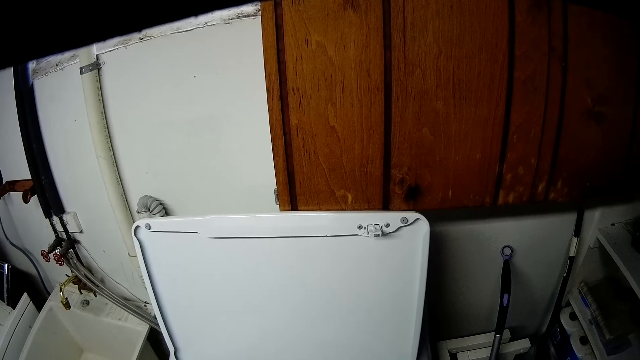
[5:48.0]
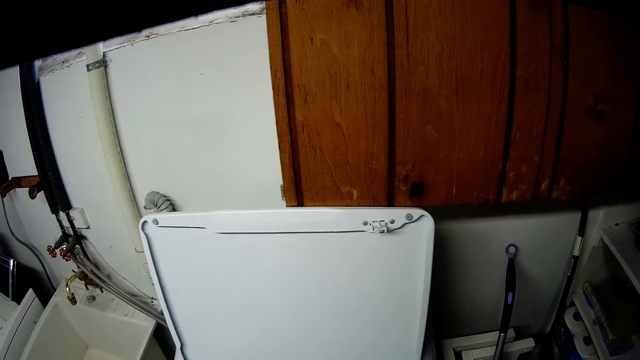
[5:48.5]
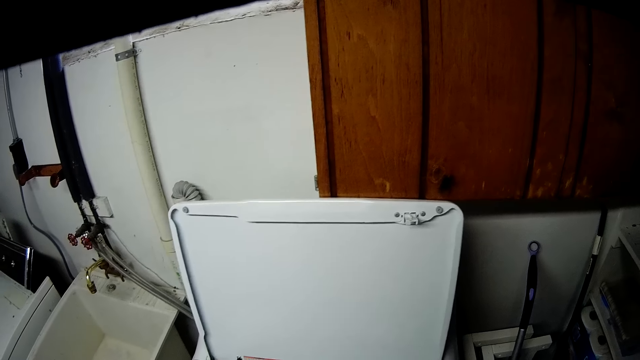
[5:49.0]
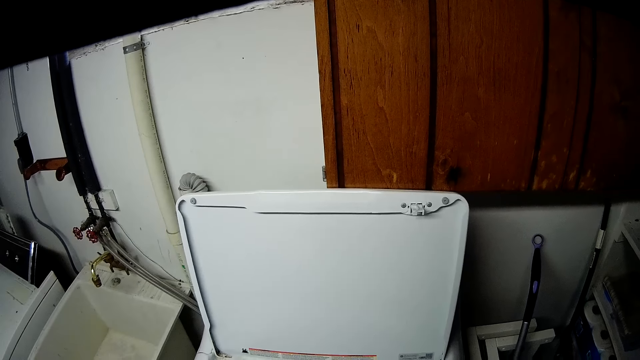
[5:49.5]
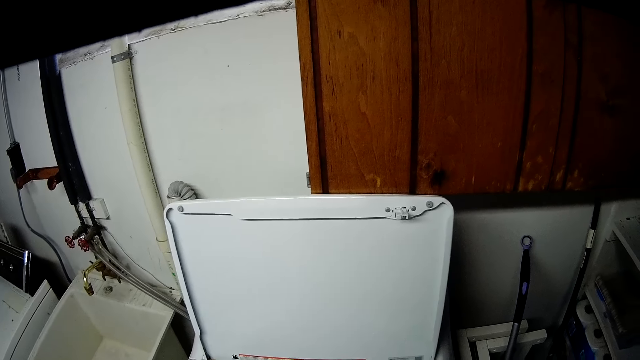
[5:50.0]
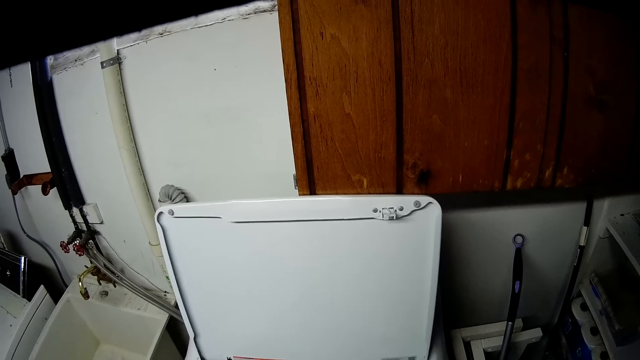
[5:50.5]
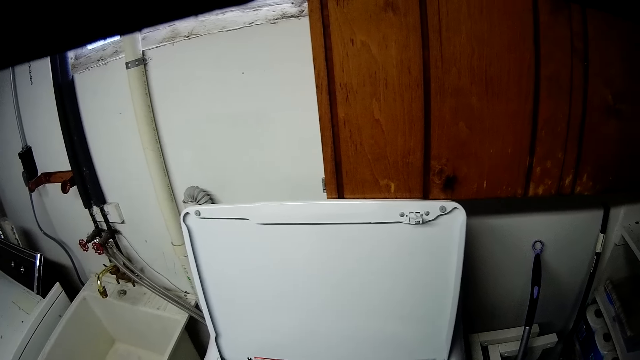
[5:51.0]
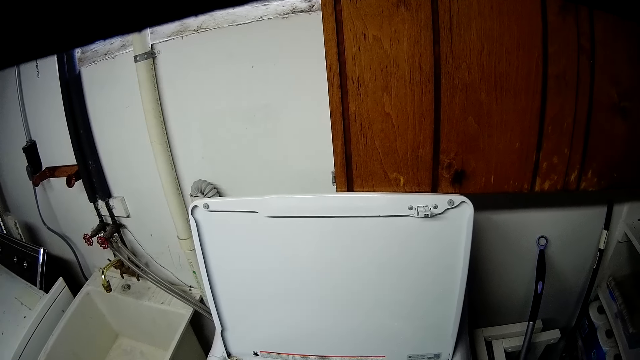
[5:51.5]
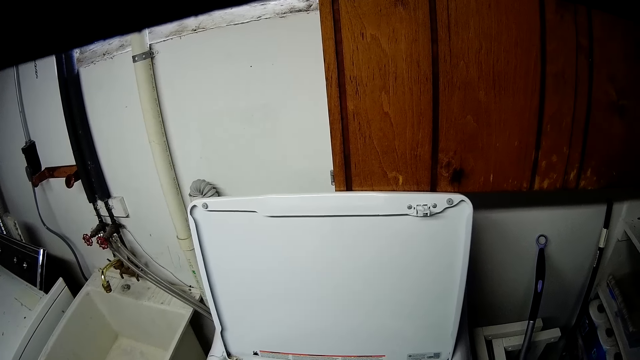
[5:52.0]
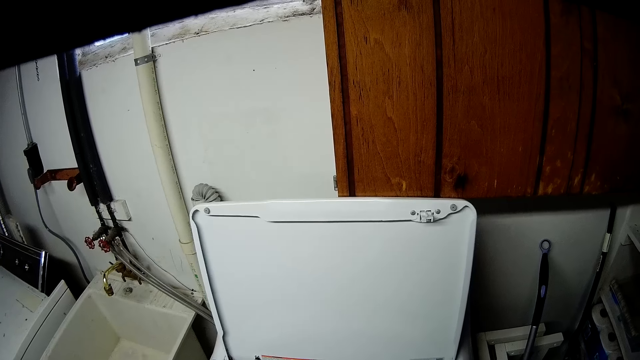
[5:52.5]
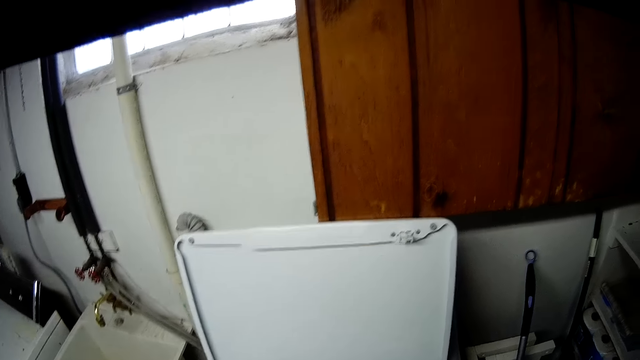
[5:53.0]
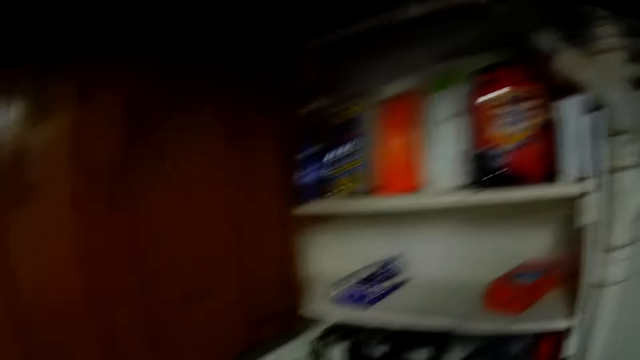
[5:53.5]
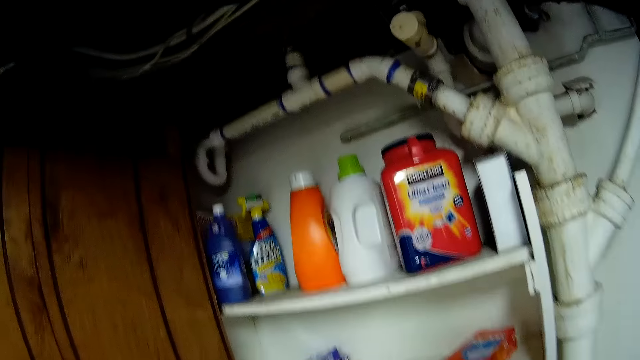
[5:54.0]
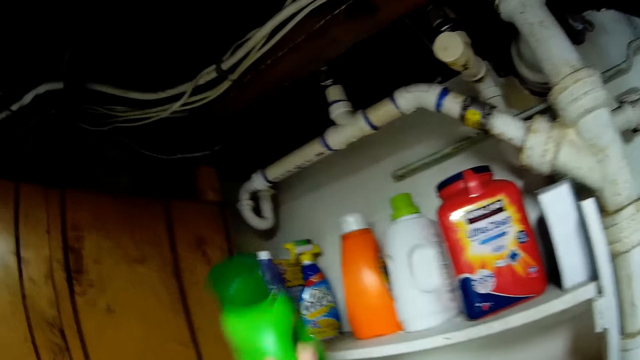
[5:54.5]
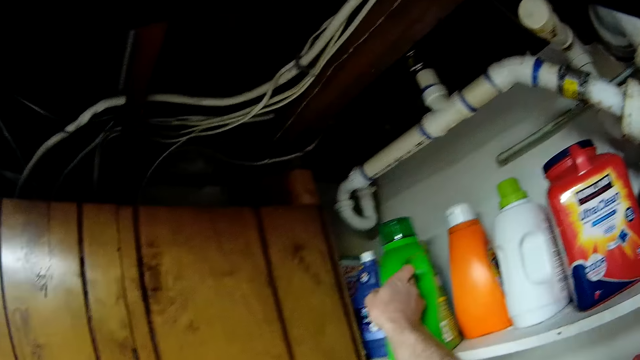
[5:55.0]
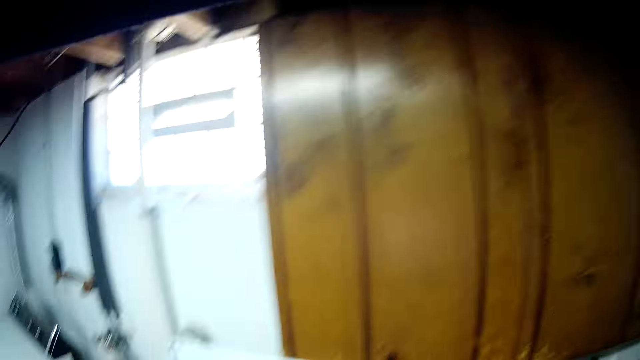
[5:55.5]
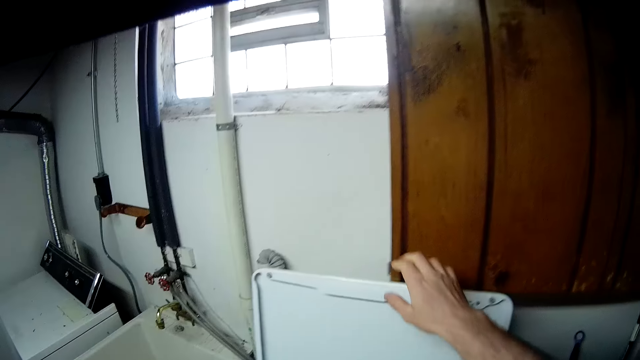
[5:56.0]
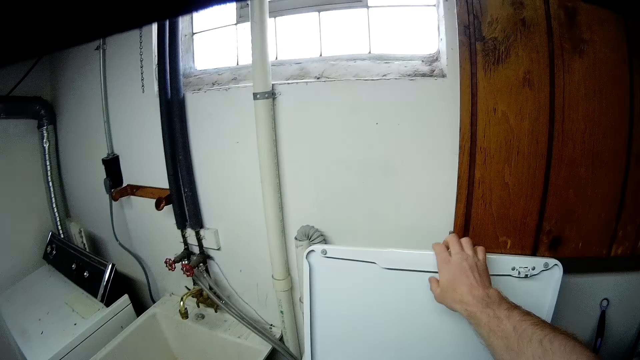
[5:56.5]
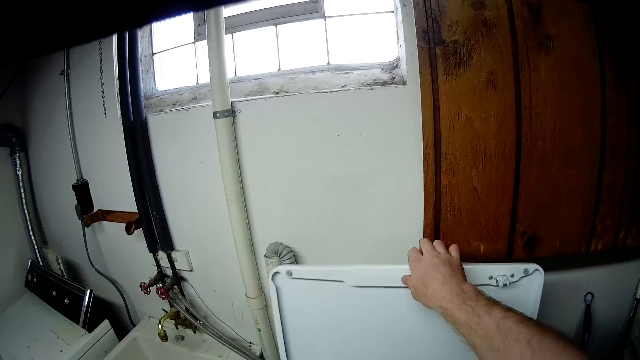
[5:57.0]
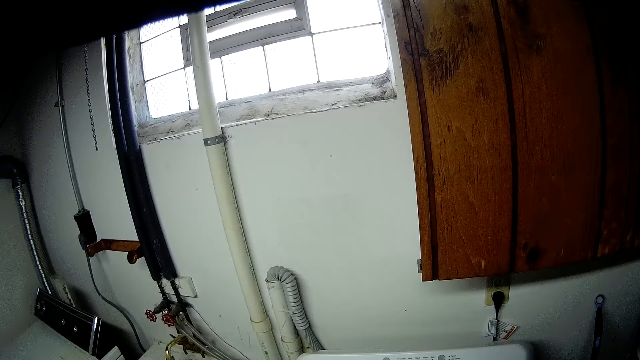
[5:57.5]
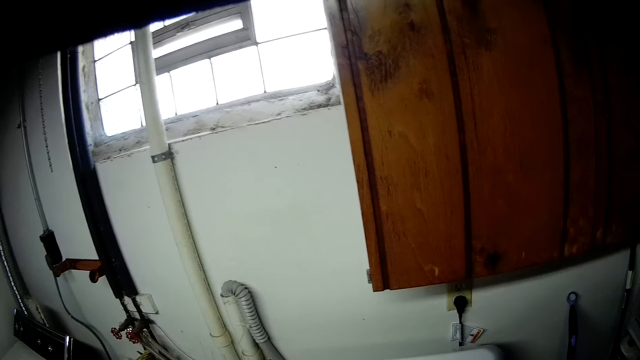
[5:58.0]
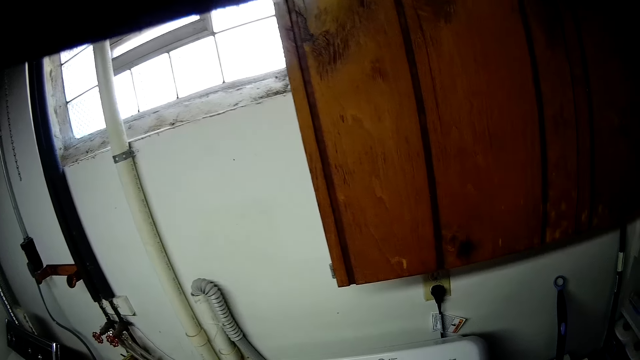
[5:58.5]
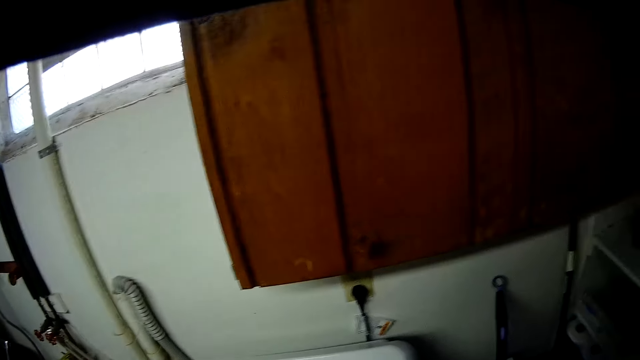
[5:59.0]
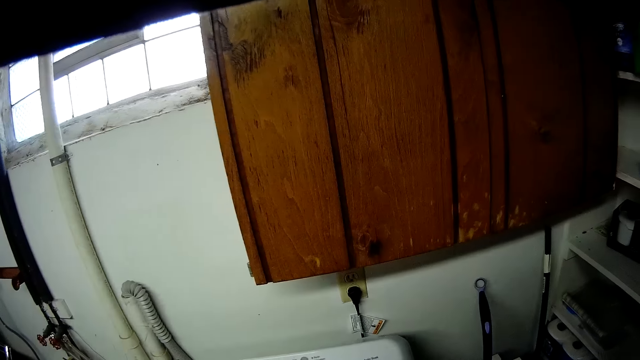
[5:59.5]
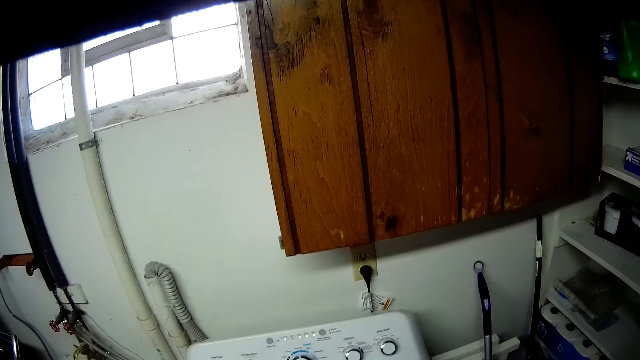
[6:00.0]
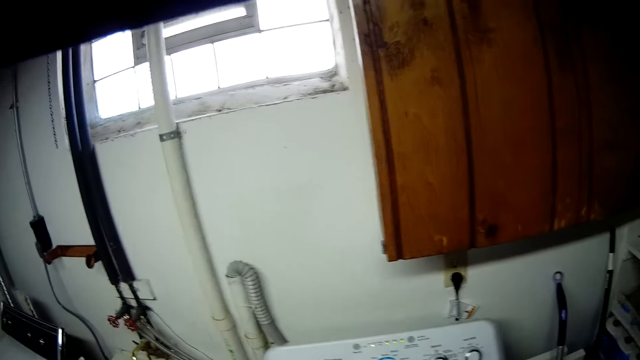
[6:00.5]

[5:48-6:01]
The camera wearer places the soap container on the shelf. They close the washing machine.

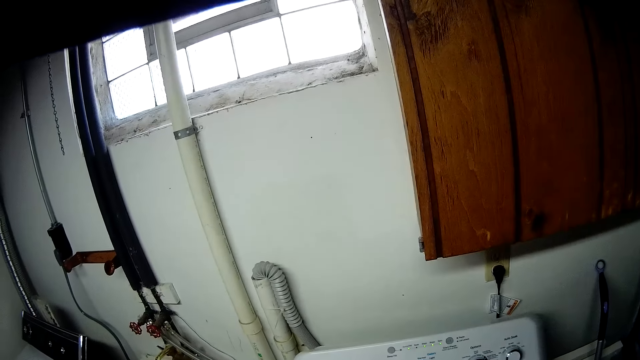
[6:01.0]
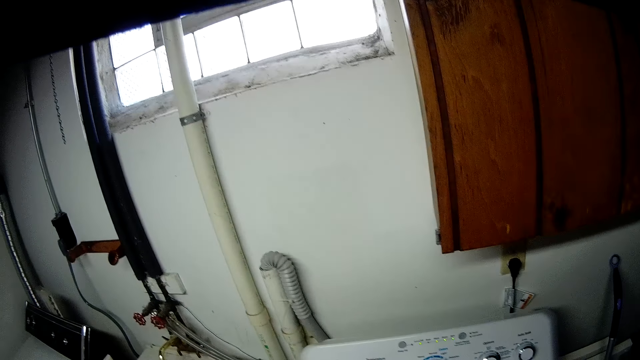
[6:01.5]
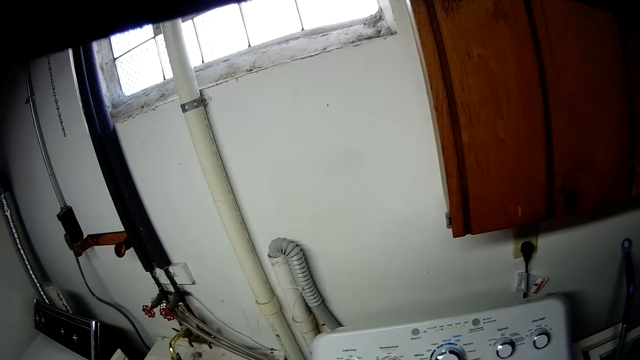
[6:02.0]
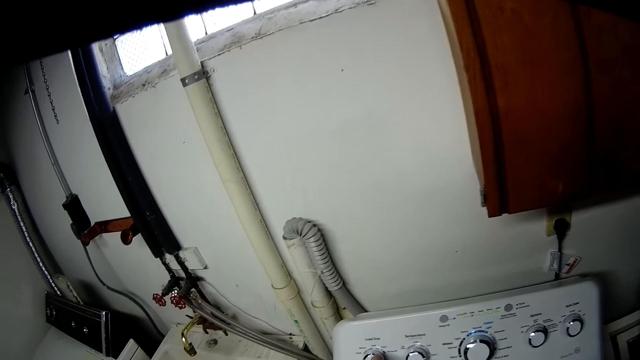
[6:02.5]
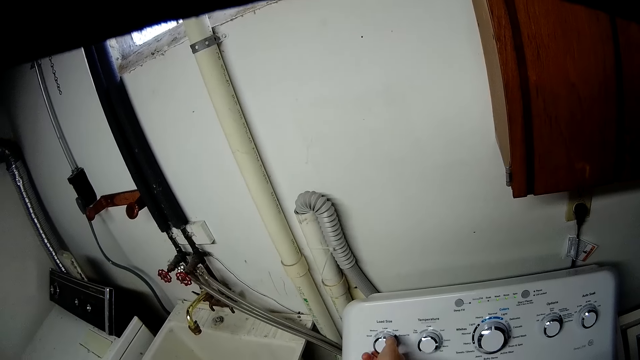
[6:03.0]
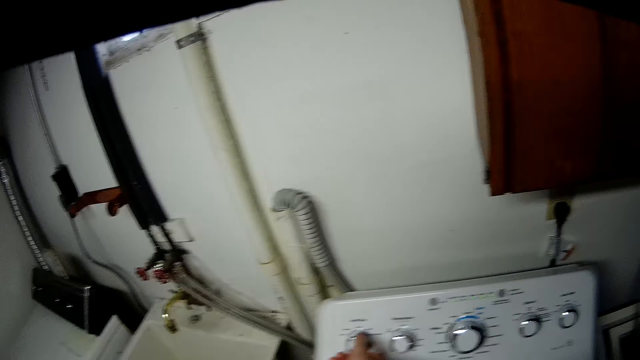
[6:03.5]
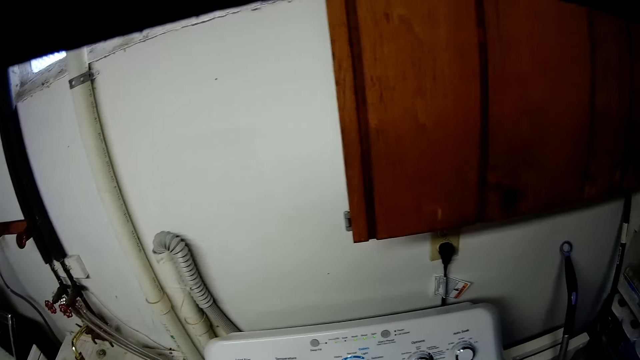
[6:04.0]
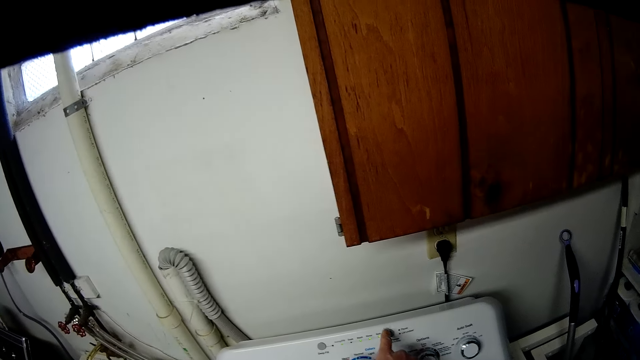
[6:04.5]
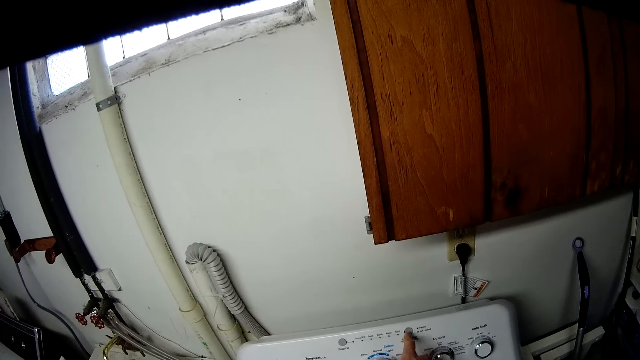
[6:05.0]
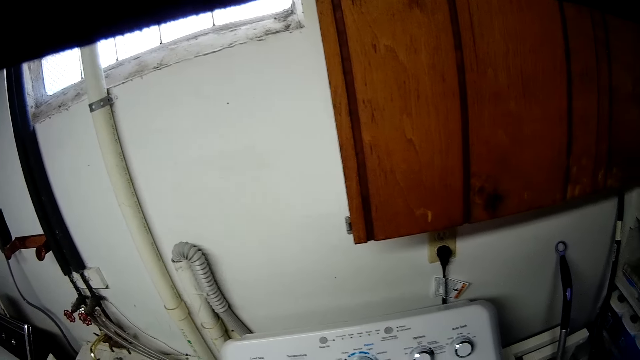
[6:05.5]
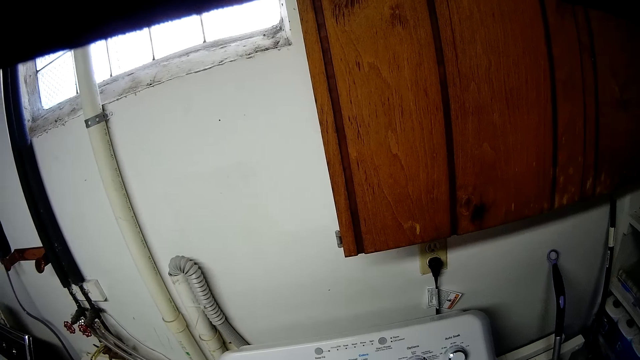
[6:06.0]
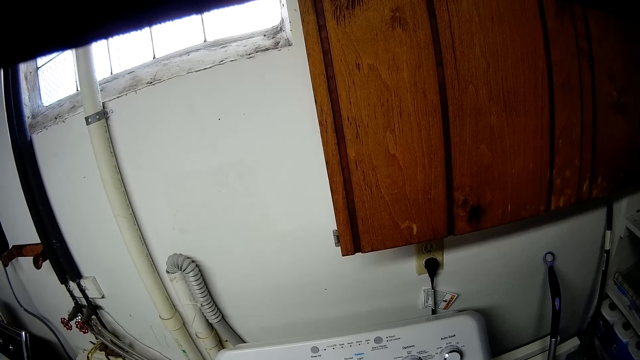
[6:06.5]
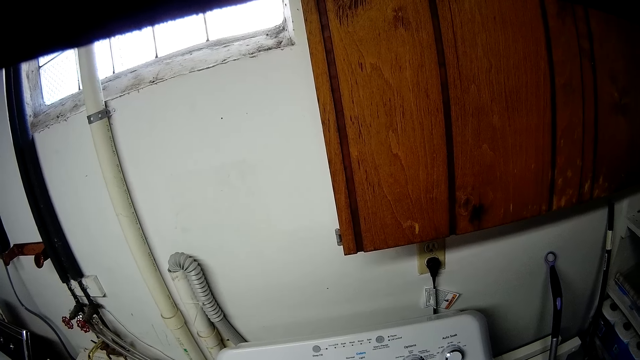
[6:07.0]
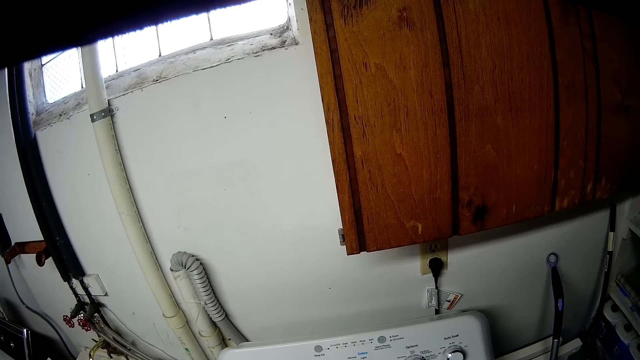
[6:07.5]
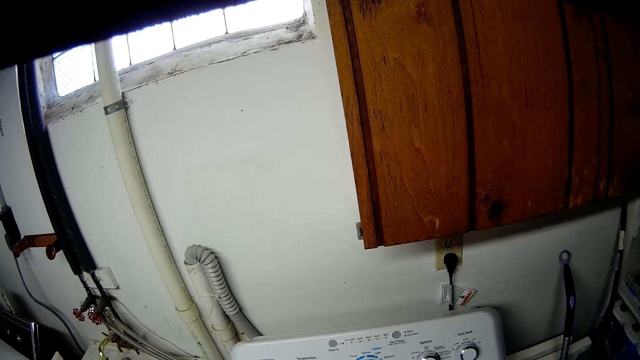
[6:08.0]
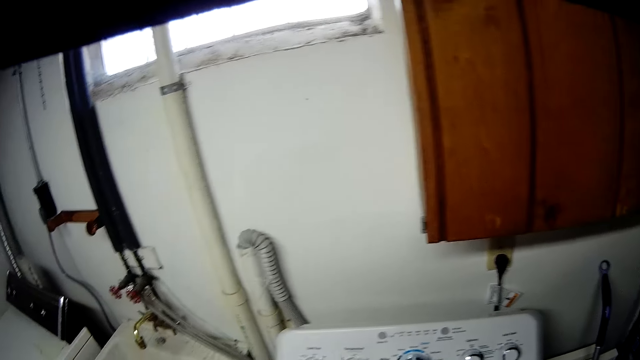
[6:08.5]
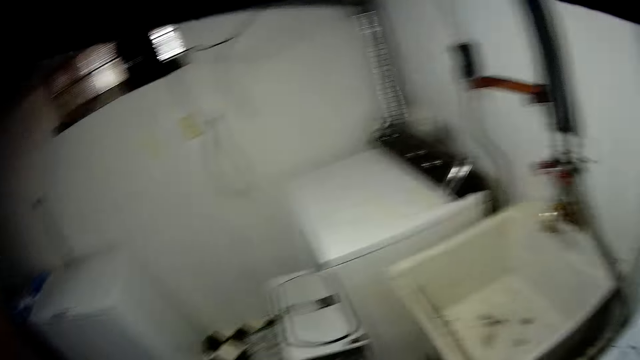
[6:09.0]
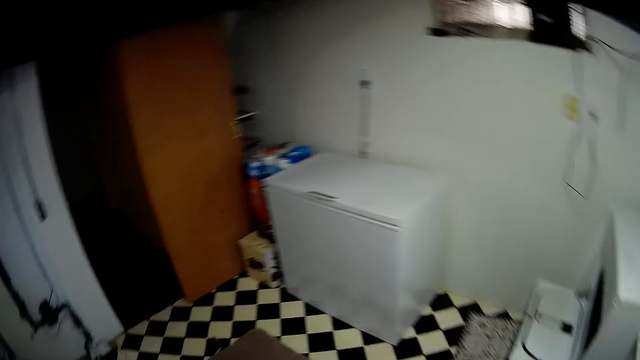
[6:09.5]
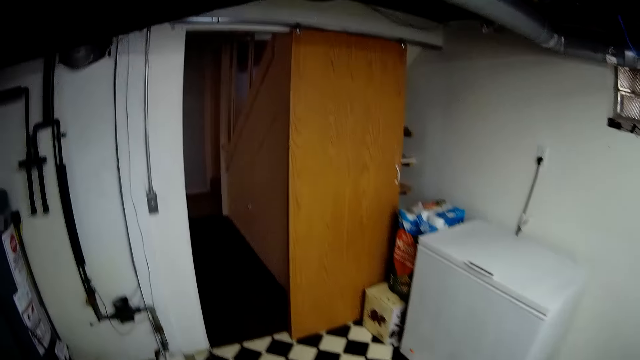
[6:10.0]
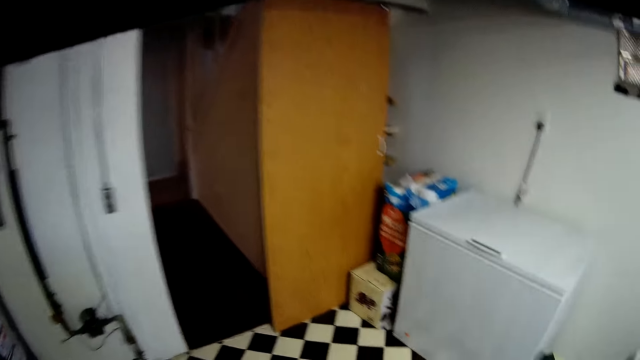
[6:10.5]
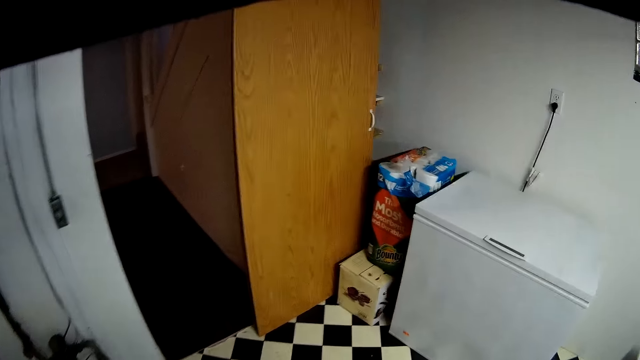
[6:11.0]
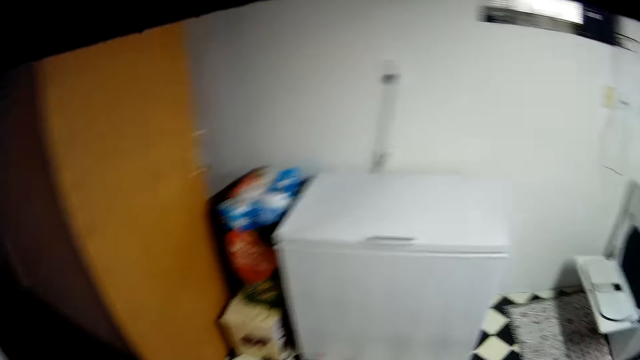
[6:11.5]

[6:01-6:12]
The camera wearer adjusts some knobs on the washing machine with his right hand. He turns on the knob. He walks towards a freezer in a room.
